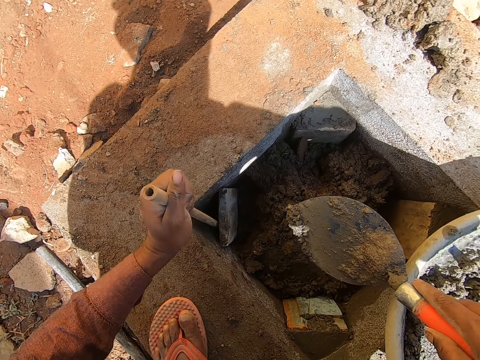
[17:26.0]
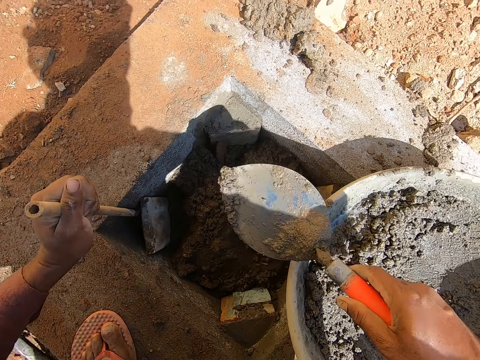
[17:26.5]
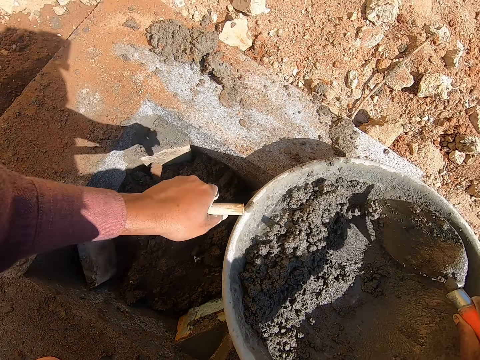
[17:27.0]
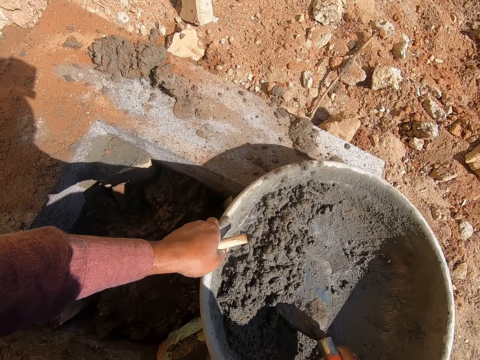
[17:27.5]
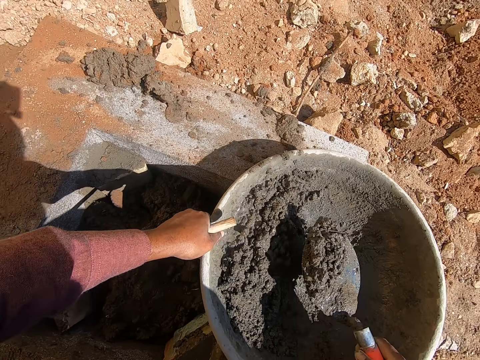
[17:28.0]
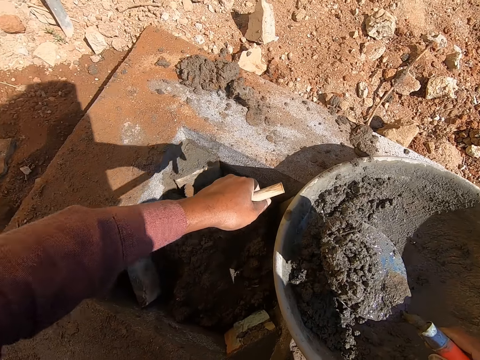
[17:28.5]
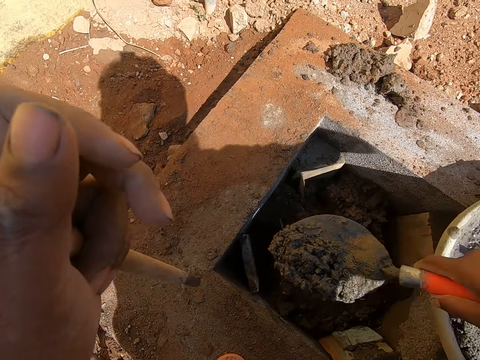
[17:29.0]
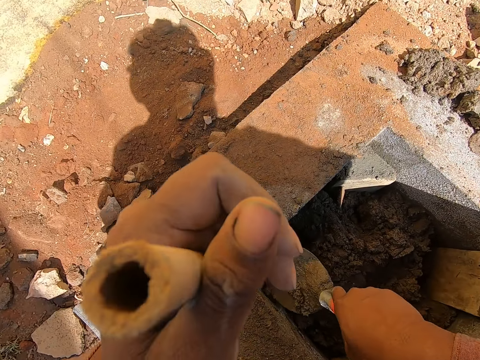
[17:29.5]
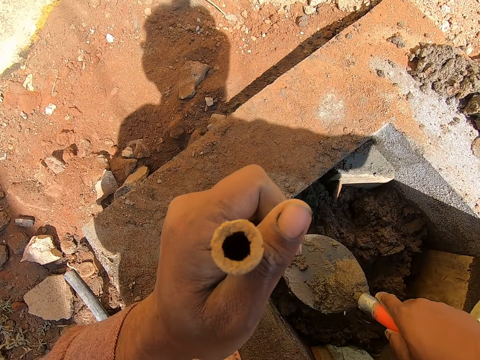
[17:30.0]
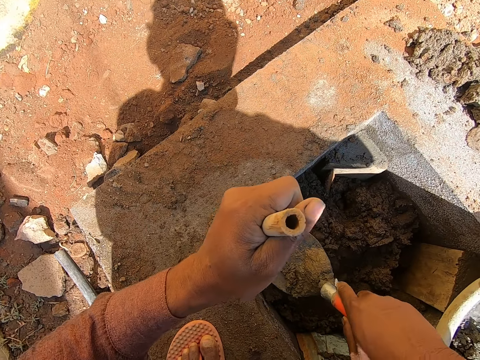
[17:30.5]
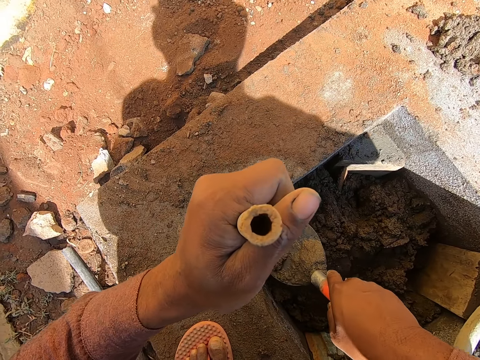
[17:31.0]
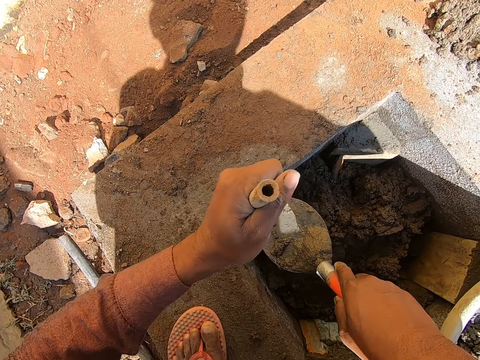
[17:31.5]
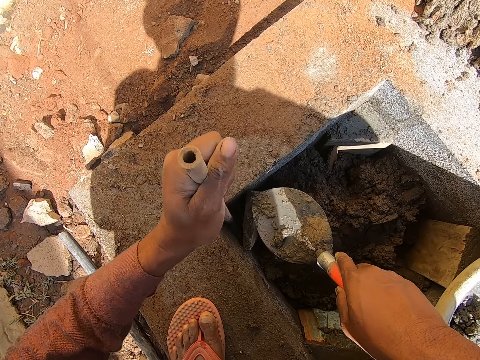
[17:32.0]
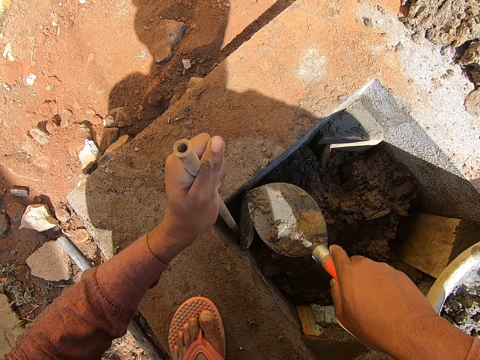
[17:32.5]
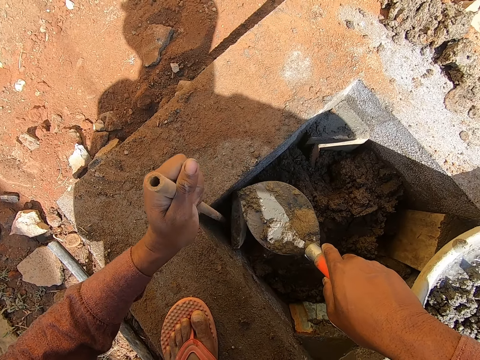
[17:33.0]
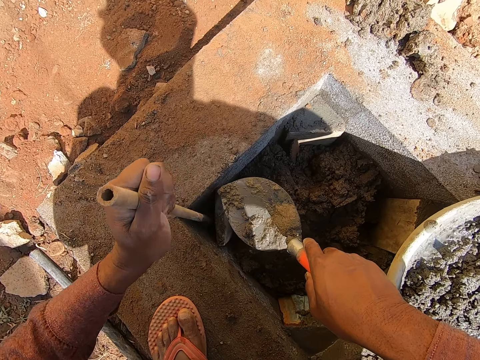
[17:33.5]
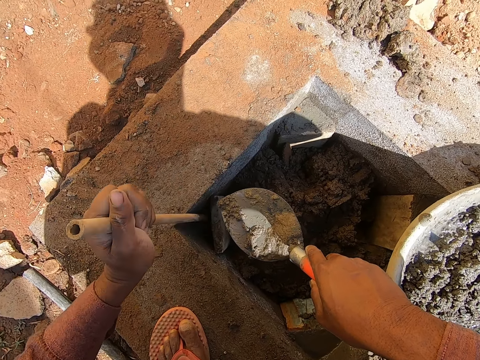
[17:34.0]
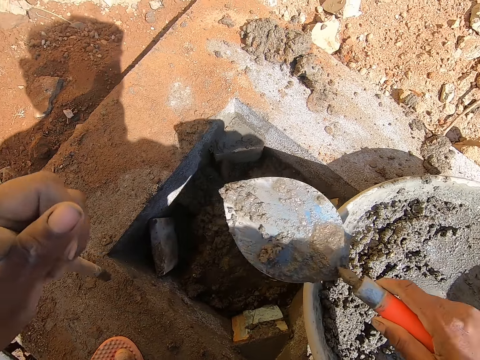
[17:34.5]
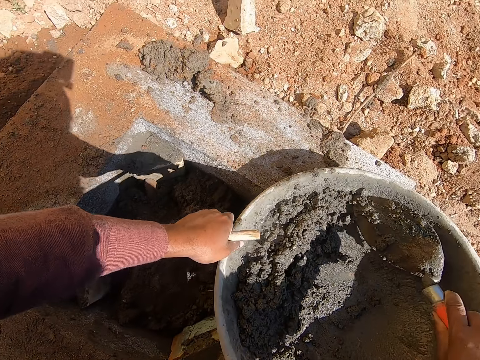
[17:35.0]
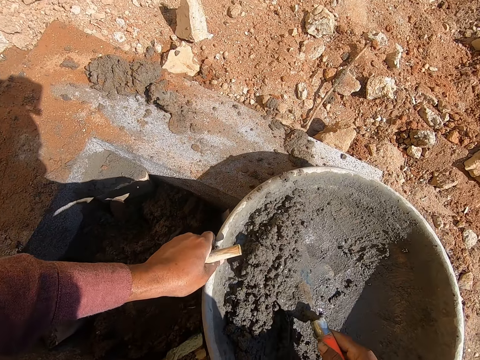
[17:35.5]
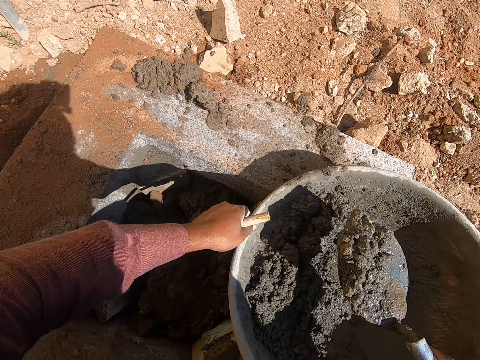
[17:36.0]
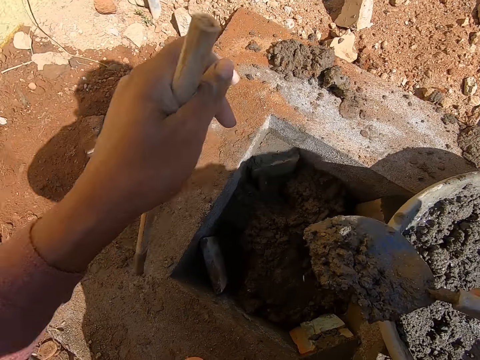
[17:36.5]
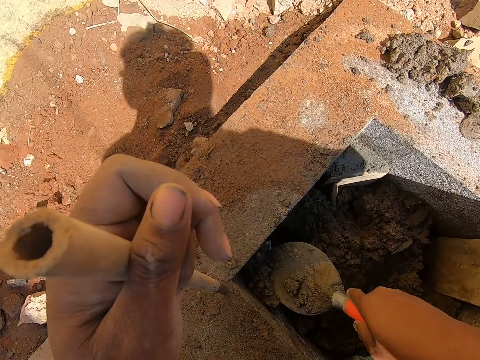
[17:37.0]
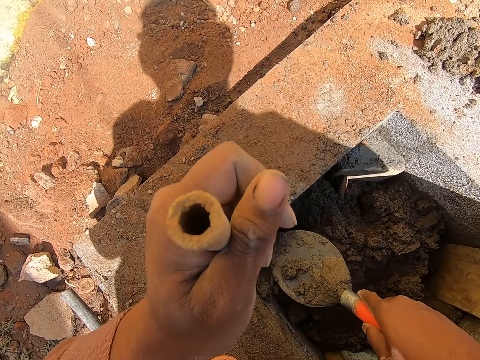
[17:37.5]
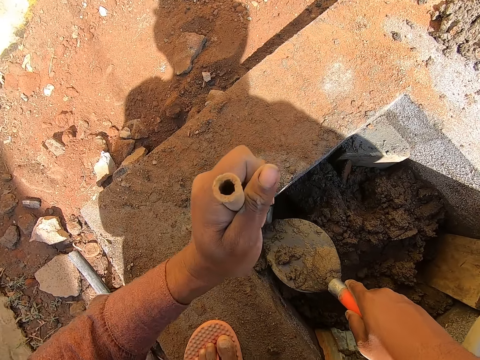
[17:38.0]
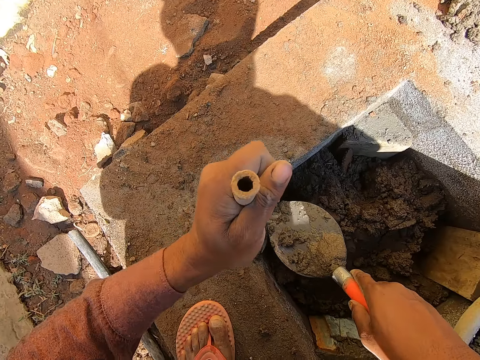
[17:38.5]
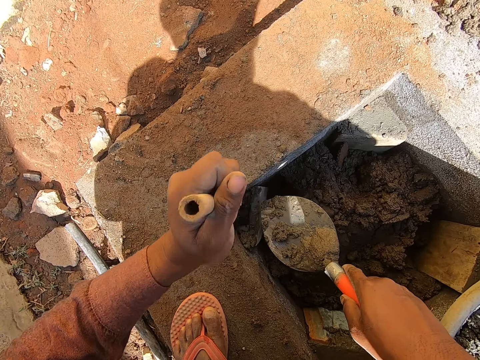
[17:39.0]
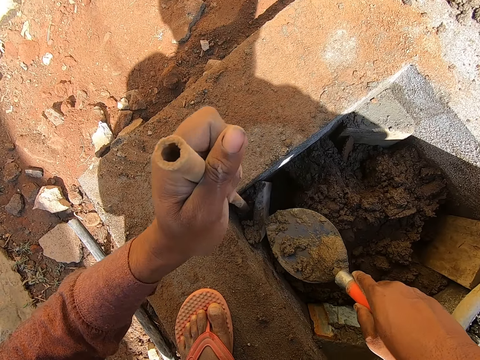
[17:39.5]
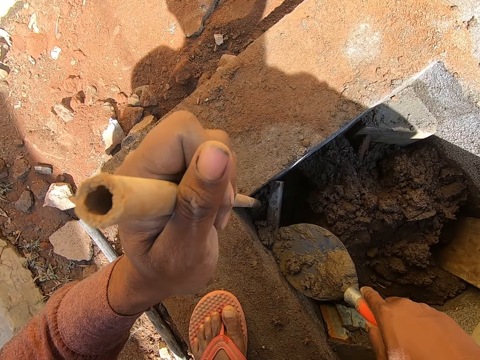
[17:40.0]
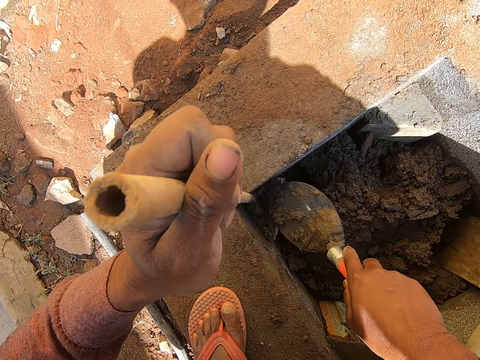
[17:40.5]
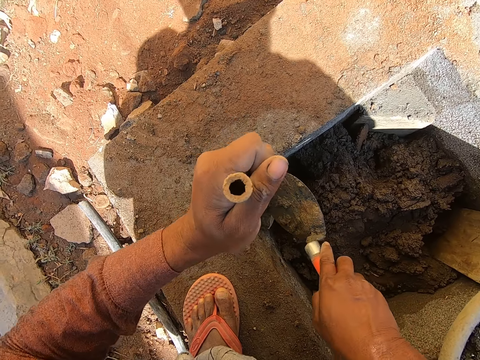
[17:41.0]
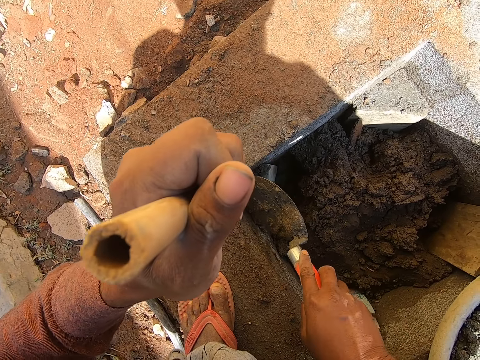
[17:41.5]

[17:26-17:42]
The camera wearer scoops the cement. They put the cement in the hole. They push the cement in the hole with the stick. They scoop the cement. They put the cement in the hole. They push the cement in the hole with the stick.

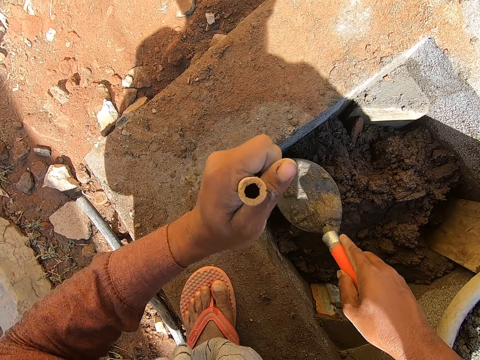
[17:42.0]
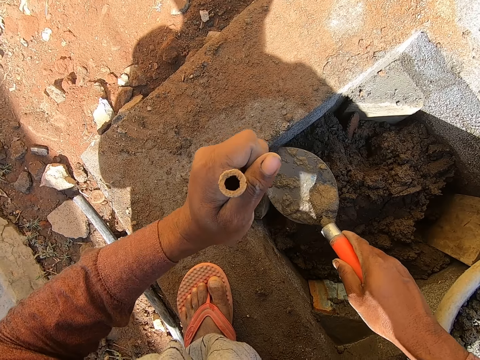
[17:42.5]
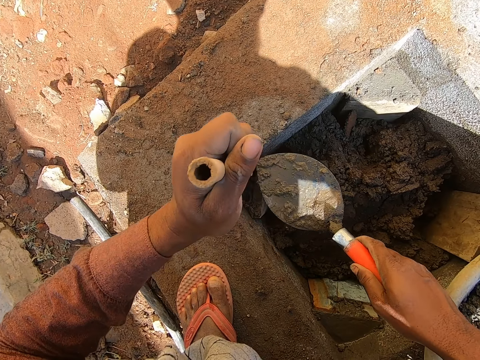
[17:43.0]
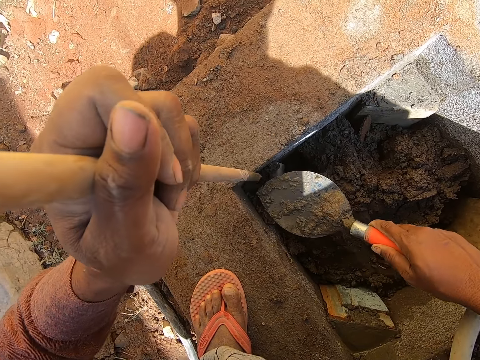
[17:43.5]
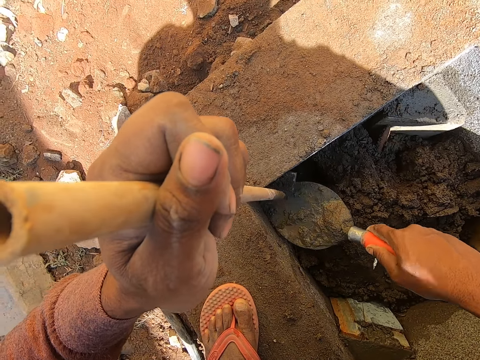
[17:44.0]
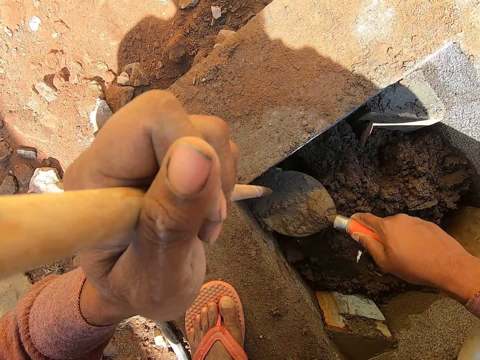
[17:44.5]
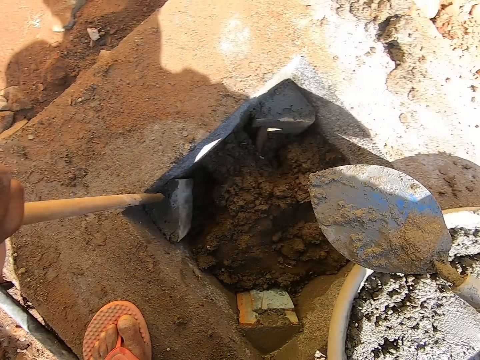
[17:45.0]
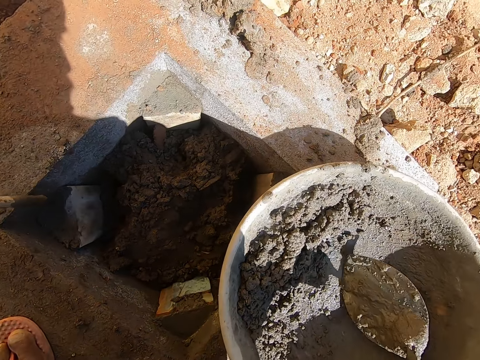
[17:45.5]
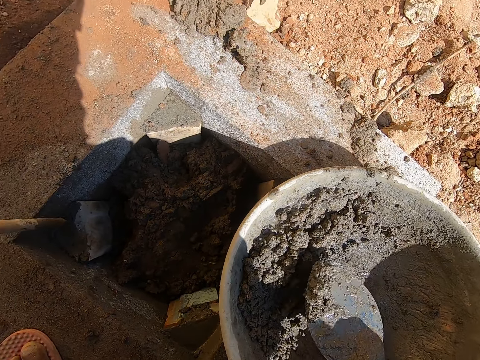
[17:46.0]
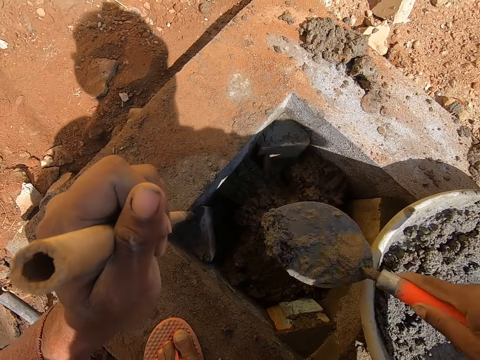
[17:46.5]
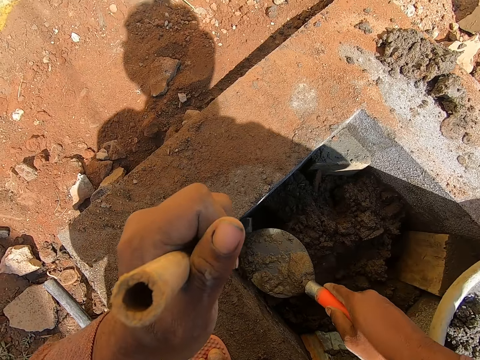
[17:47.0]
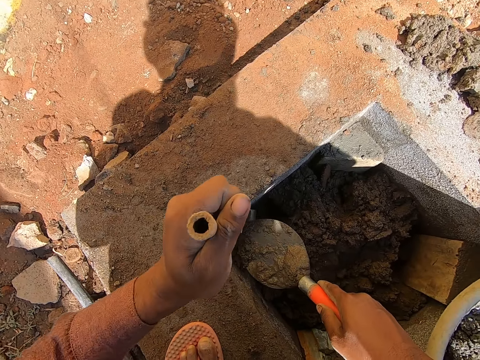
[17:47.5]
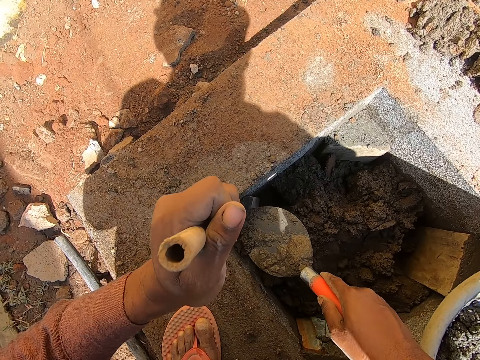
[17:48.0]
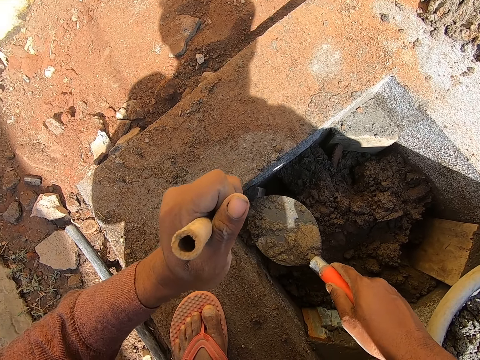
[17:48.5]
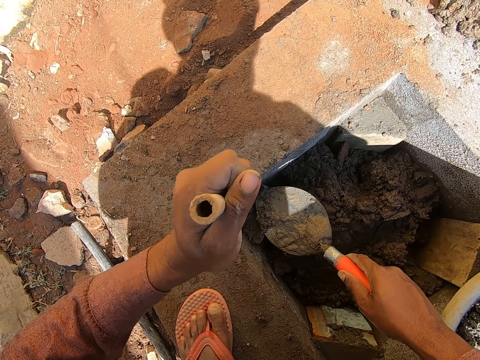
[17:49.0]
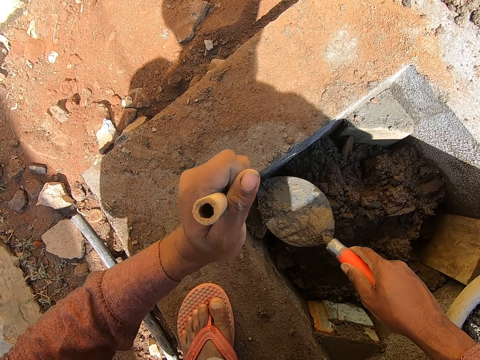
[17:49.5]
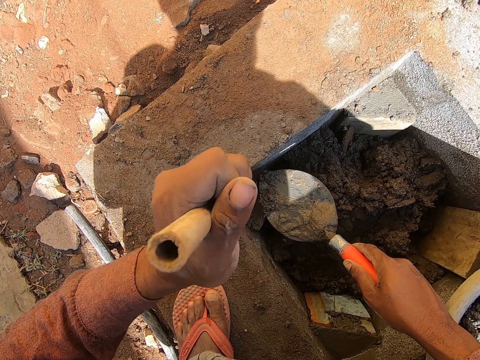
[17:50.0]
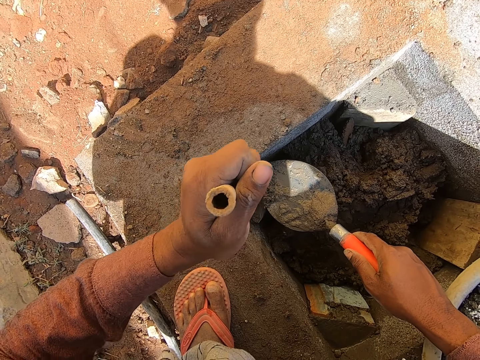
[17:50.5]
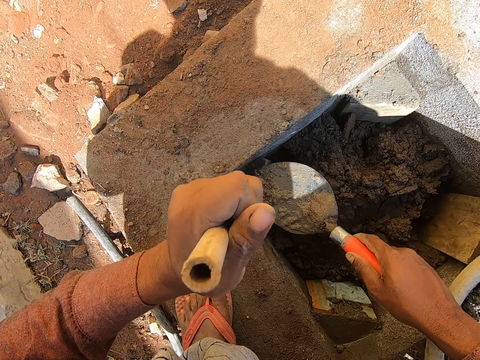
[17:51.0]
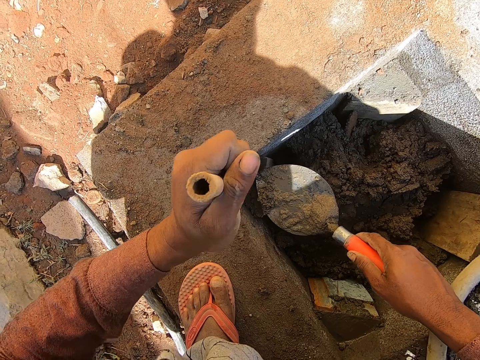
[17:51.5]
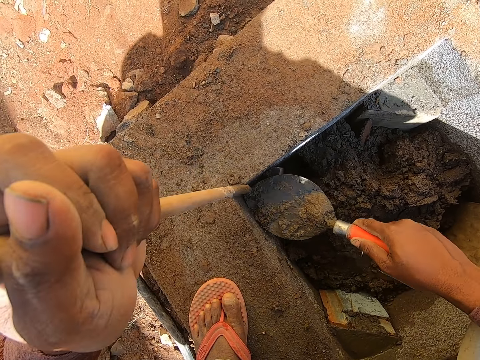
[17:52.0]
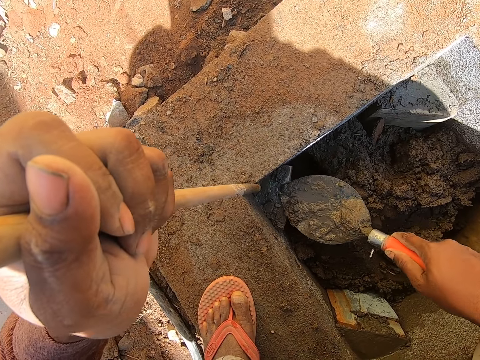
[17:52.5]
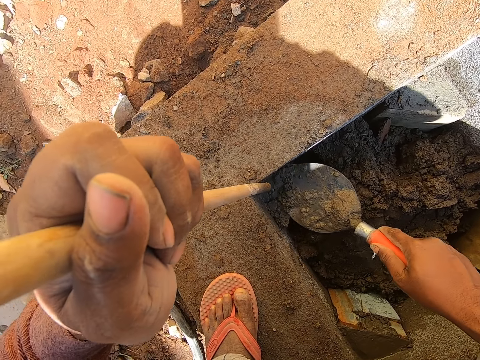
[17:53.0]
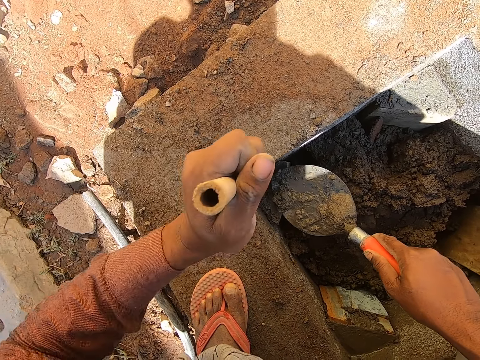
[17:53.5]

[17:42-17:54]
The camera wearer spreads the cement. They scoop the cement. They put the cement in the hole. They push the cement in the hole with the stick. They spread the cement.
